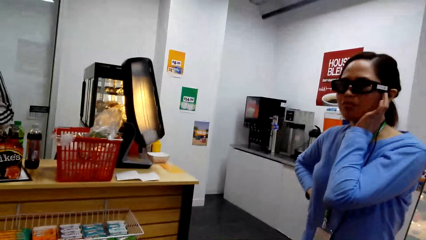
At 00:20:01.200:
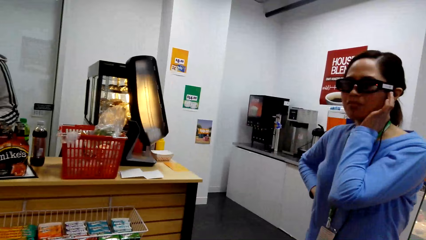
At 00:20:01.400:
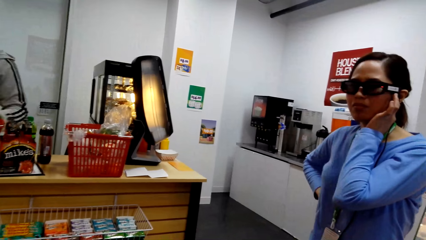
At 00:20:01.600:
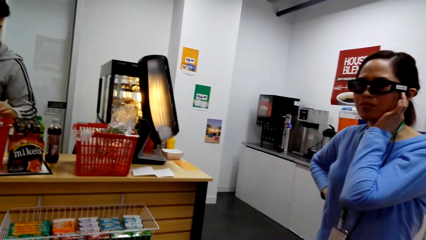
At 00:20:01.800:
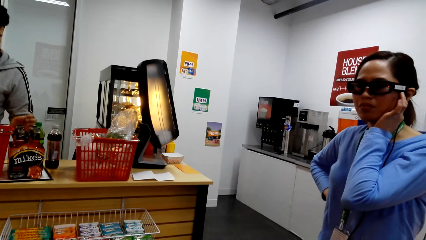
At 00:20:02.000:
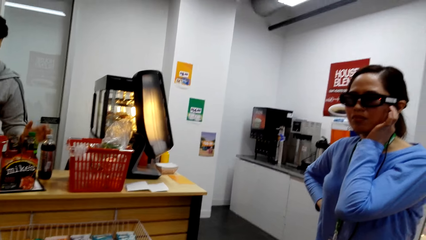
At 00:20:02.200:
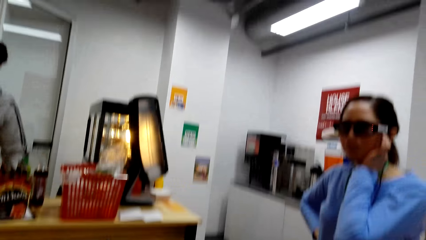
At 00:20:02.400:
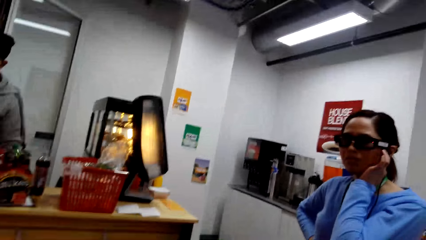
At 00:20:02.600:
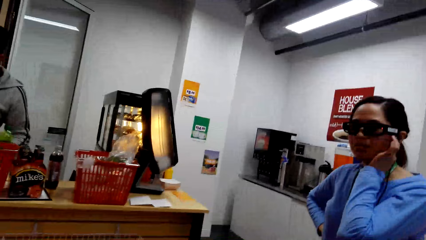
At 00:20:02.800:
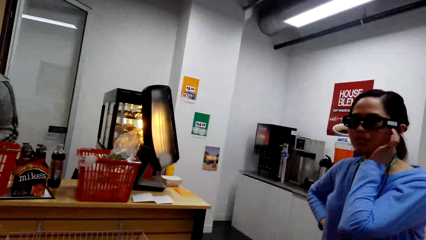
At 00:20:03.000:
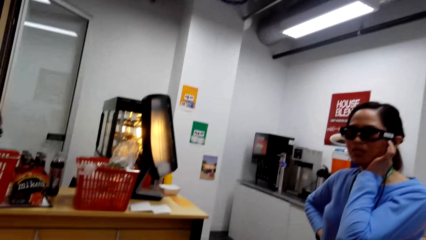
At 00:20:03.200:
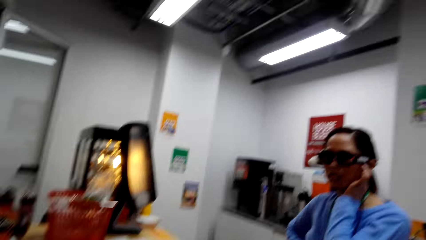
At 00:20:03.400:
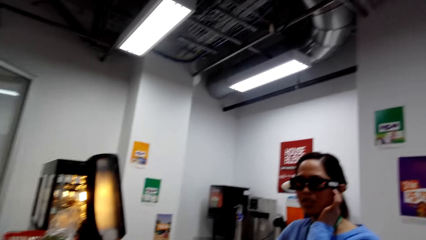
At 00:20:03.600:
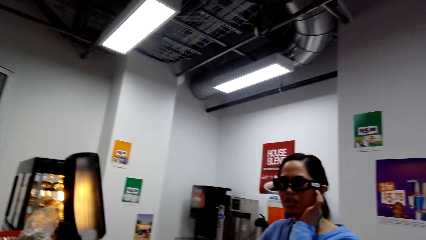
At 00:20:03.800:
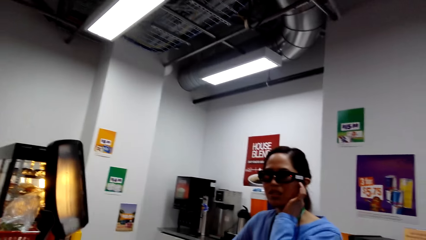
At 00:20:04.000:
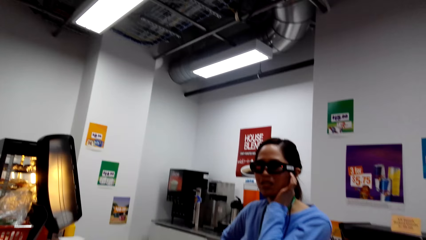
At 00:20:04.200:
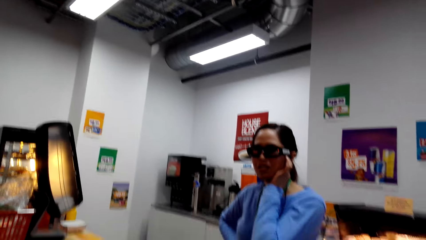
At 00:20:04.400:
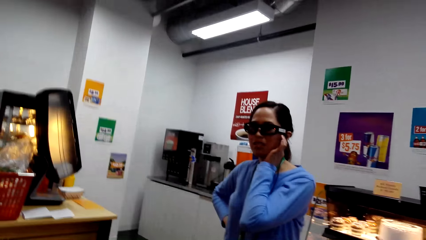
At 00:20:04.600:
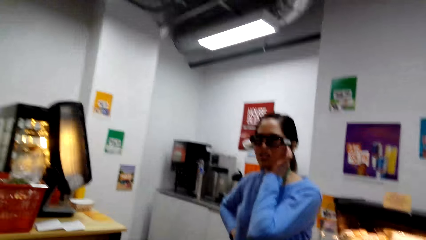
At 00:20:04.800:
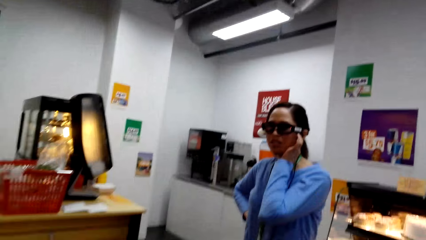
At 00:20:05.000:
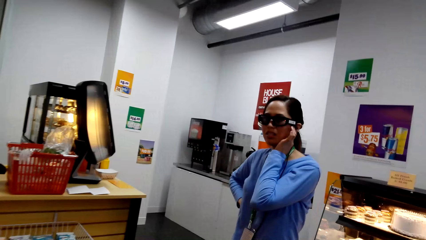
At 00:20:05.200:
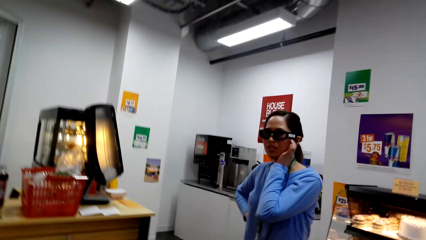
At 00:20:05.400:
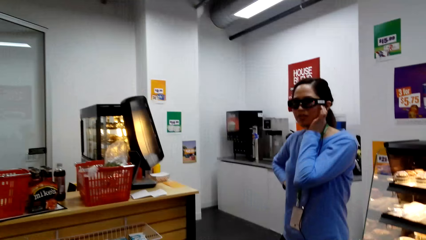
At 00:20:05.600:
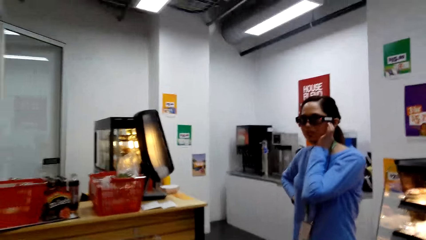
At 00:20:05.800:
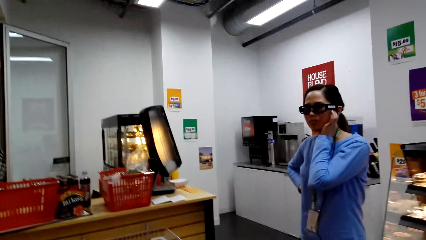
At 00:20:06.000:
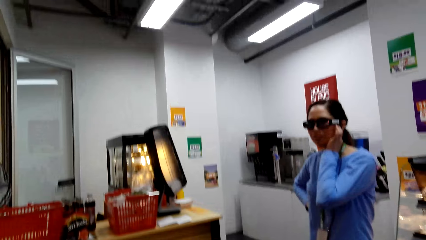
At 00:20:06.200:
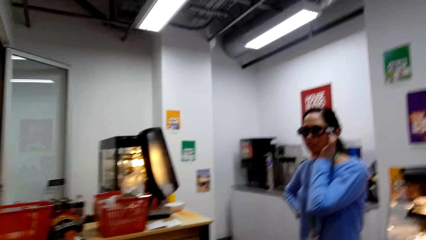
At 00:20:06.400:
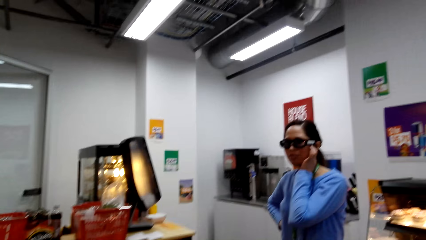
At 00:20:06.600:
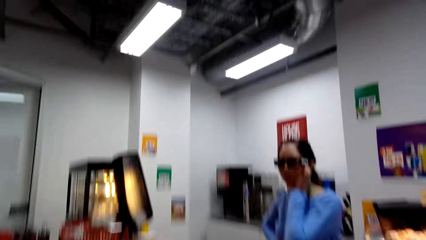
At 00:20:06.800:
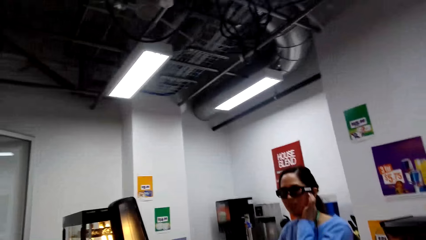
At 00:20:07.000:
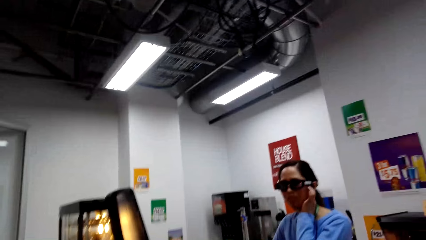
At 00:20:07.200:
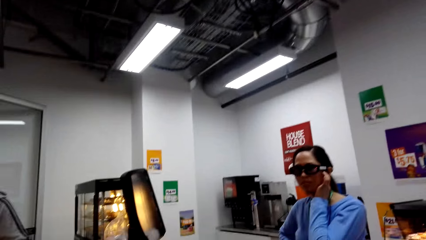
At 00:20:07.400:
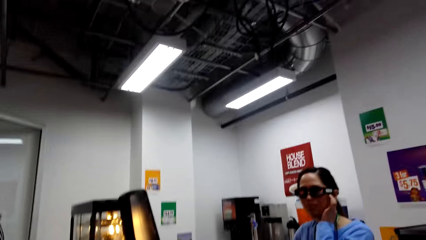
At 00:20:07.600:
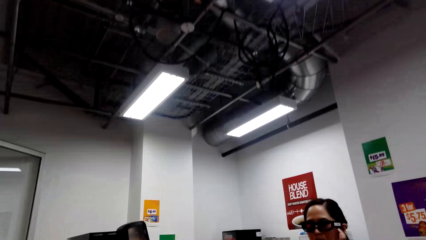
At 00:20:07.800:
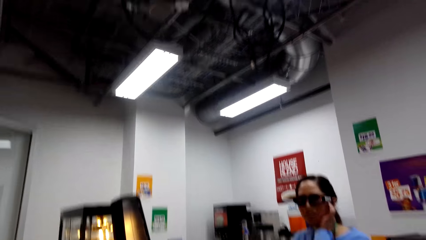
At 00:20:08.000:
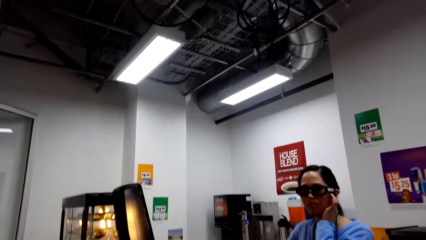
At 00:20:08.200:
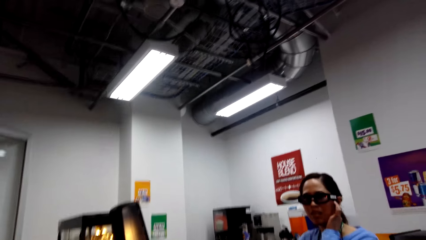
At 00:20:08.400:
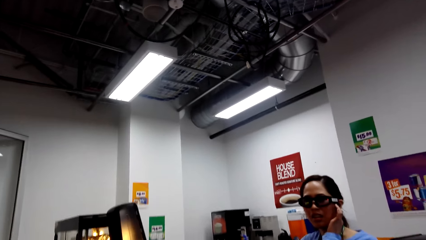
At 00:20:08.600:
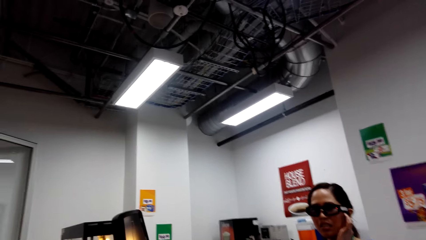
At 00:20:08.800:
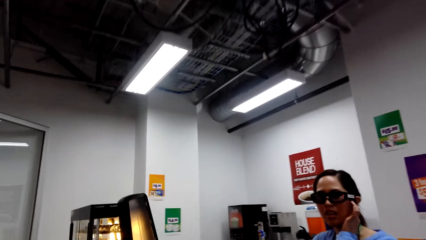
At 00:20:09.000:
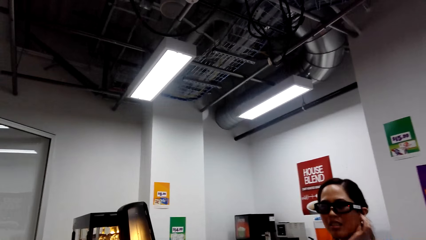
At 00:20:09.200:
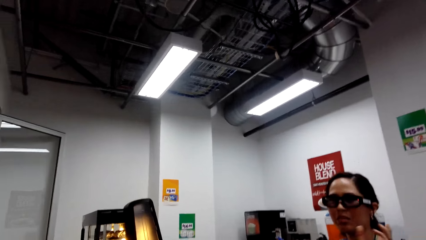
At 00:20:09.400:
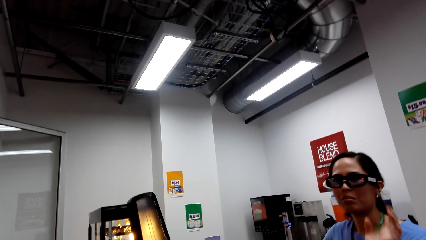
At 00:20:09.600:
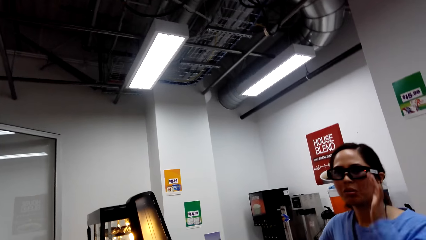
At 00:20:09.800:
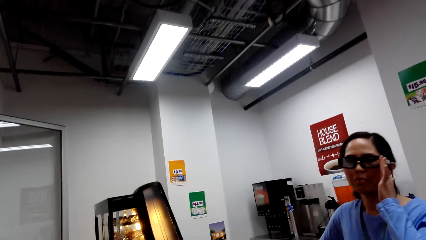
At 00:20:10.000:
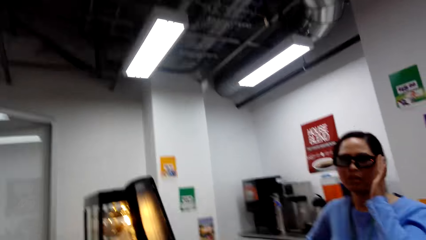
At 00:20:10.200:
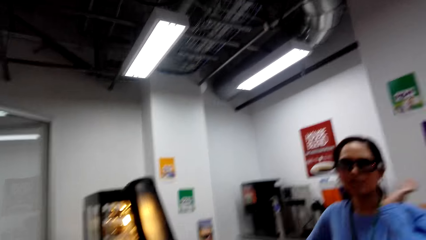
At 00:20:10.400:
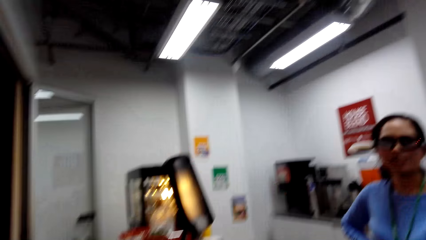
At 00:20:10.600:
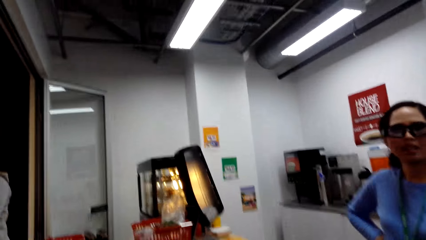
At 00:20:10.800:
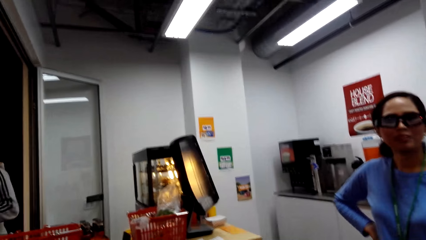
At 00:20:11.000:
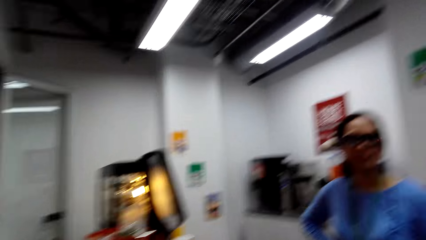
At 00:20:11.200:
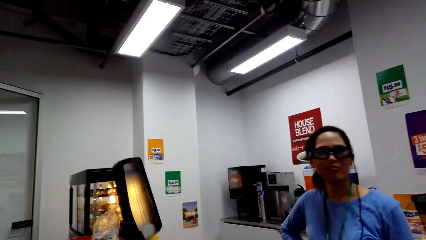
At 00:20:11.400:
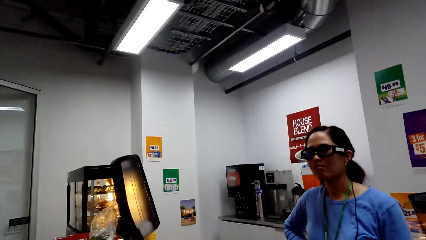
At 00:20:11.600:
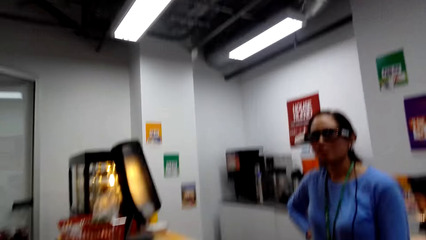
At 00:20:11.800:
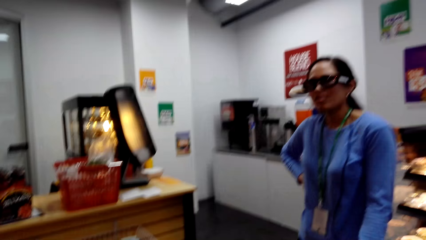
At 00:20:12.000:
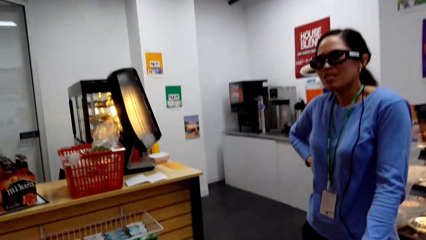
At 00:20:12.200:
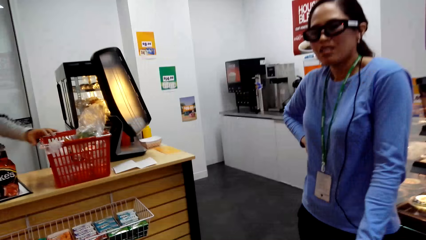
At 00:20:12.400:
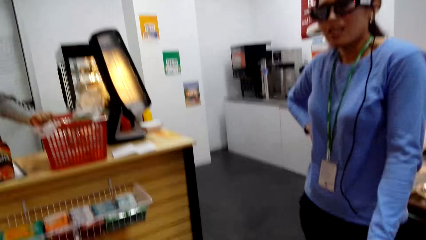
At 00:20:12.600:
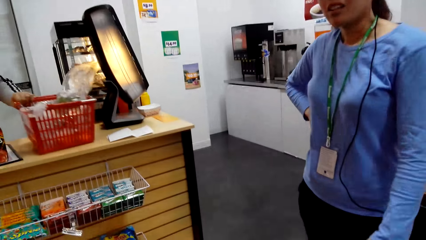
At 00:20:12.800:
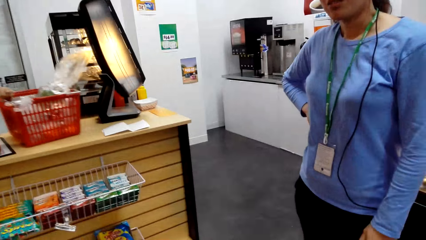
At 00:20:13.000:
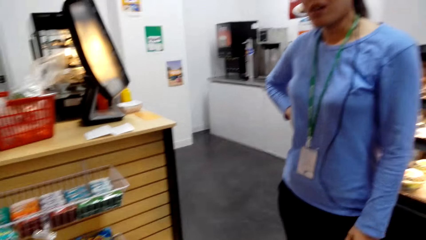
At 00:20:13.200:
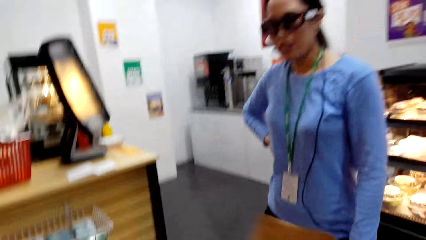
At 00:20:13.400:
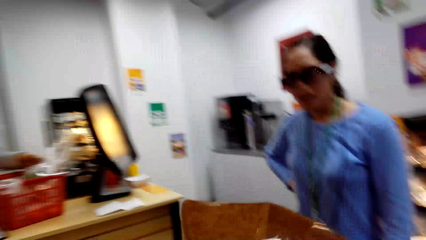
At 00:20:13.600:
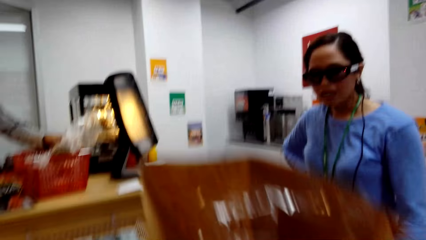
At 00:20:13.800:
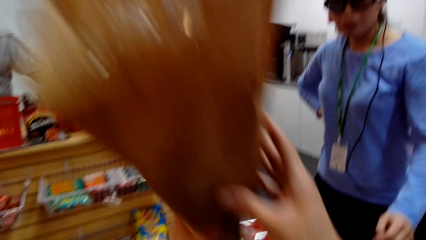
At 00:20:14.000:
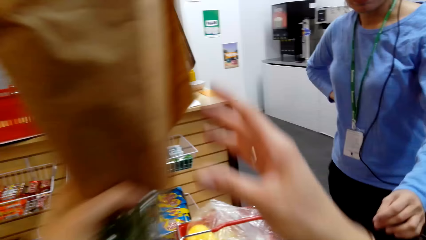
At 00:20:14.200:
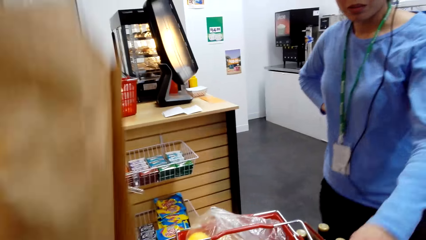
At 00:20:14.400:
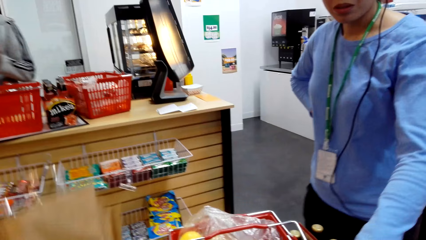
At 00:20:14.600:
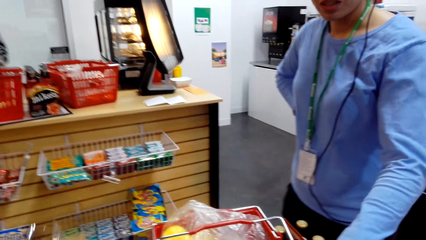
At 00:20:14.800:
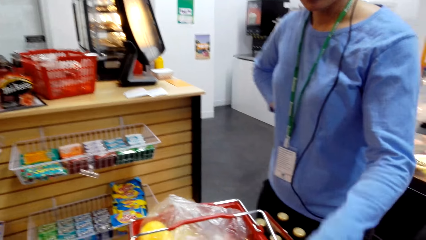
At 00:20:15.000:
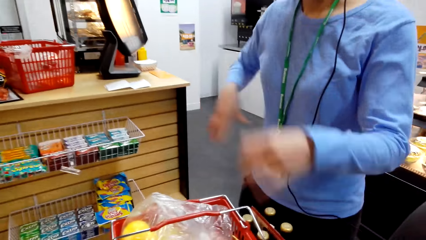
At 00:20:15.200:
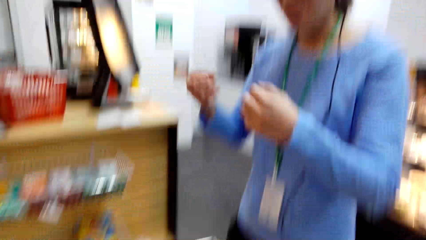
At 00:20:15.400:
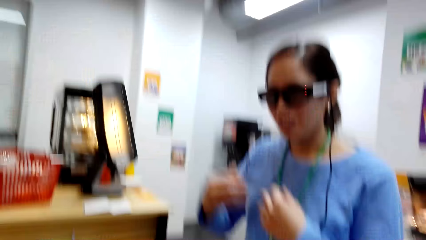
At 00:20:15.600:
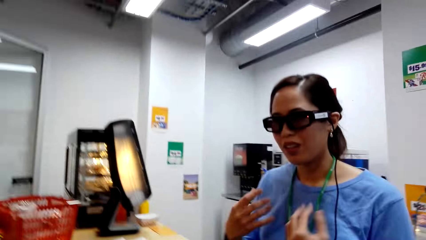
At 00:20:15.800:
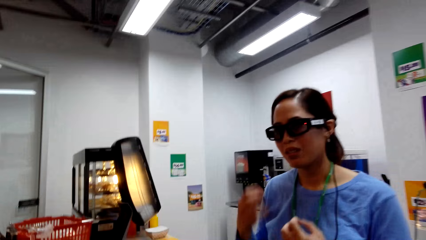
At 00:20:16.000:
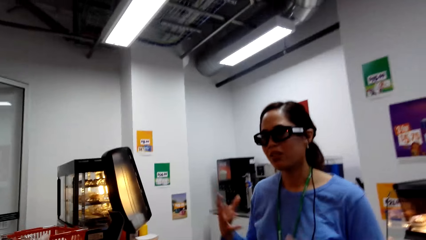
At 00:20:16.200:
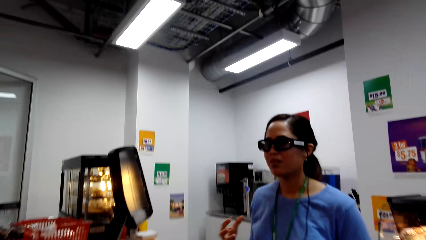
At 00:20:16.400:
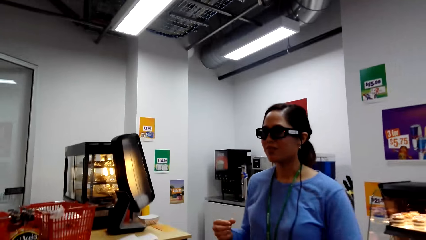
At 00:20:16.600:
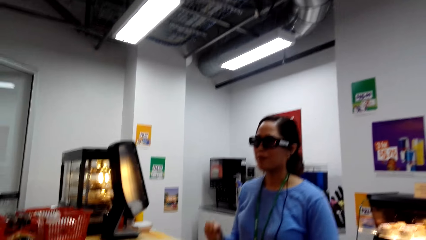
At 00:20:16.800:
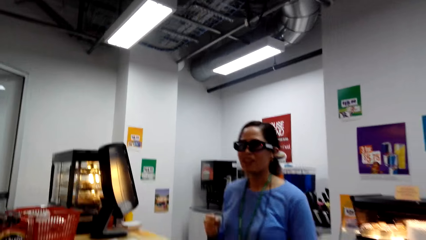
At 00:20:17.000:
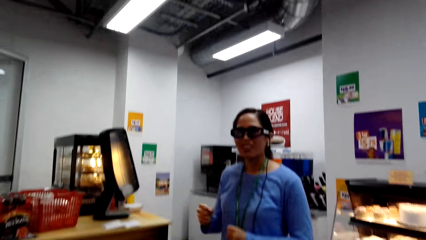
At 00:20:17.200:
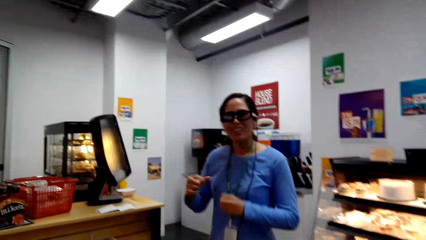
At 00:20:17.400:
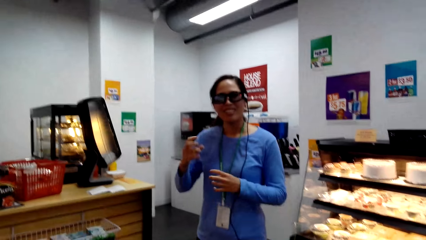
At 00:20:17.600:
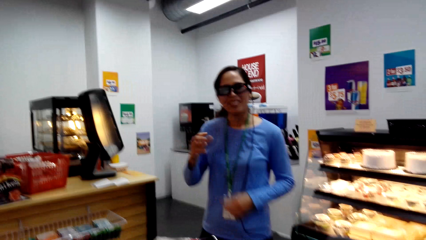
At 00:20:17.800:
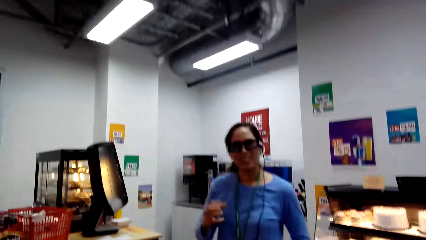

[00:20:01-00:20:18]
The camera wearer talks to the woman. The person pulls the shopping basket on the counter. The camera wearer takes out the grocery bag in the shopping basket. They hold the package. The woman touches the item in the shopping basket. The camera wearer converses with the man and the woman.
